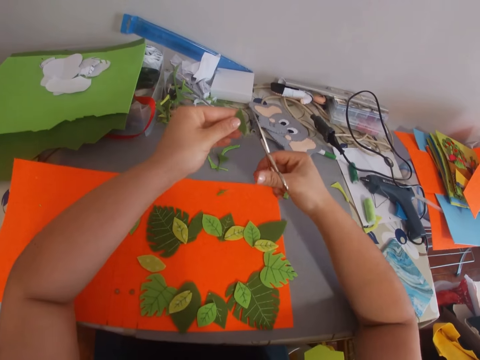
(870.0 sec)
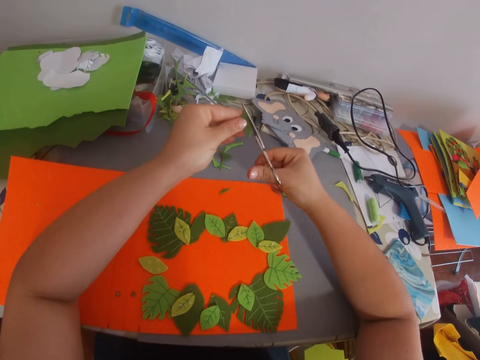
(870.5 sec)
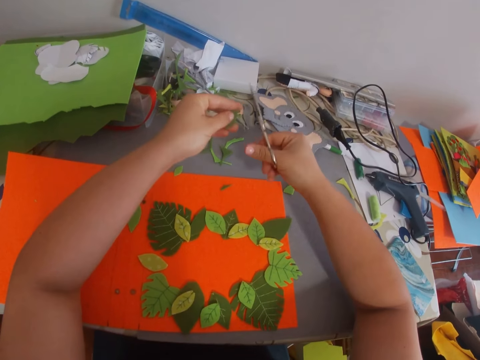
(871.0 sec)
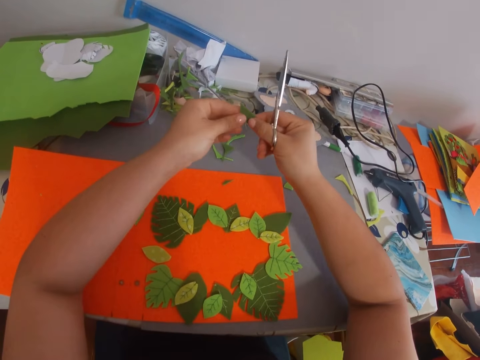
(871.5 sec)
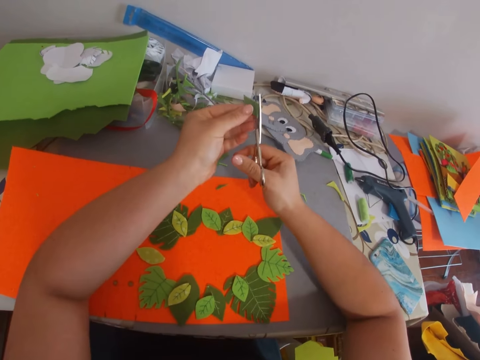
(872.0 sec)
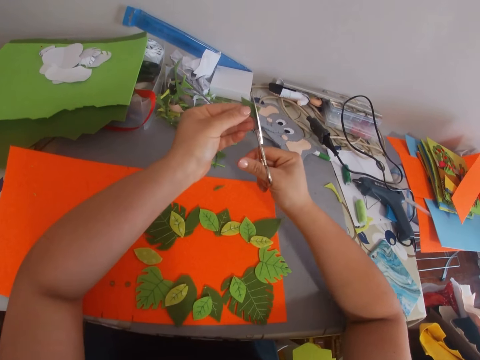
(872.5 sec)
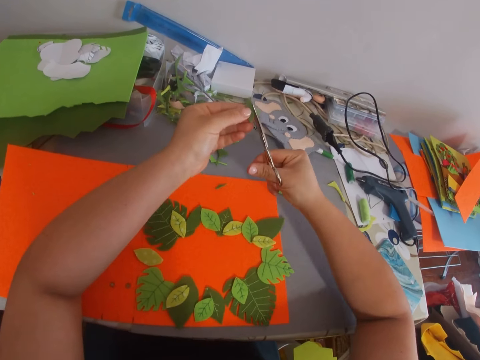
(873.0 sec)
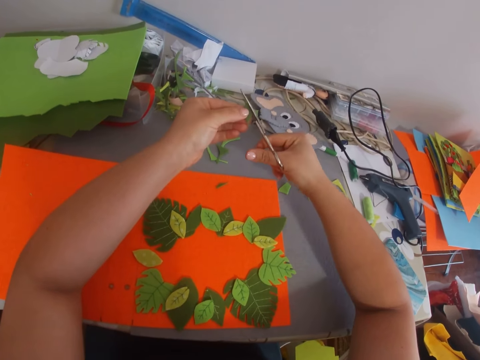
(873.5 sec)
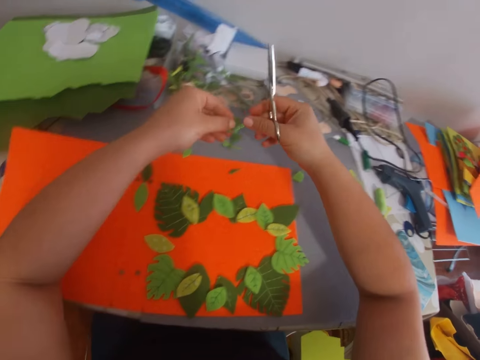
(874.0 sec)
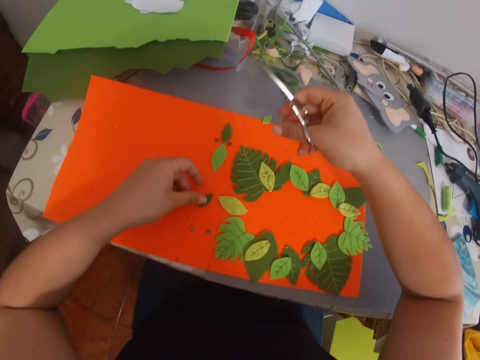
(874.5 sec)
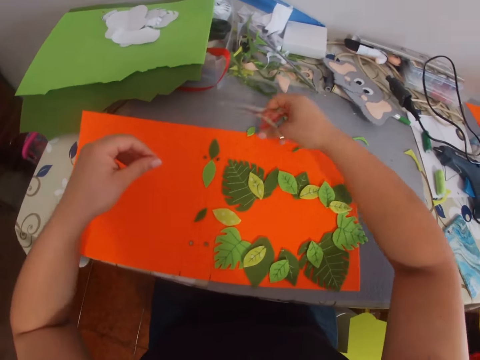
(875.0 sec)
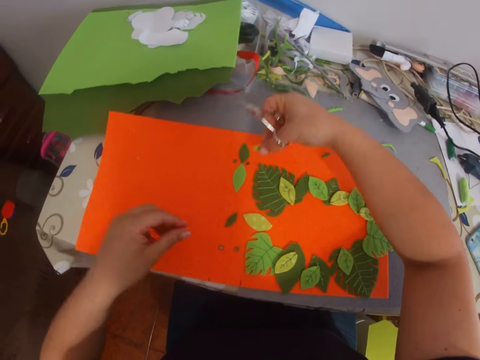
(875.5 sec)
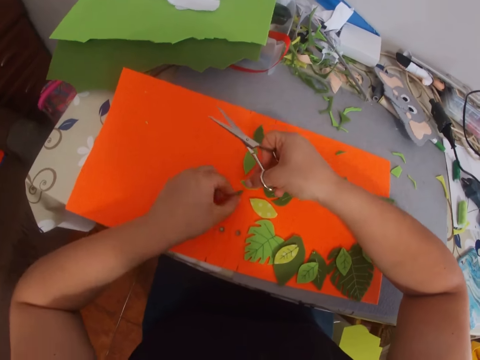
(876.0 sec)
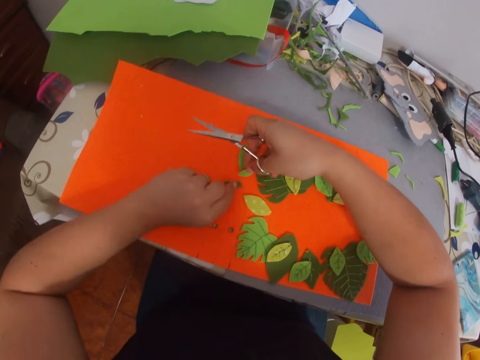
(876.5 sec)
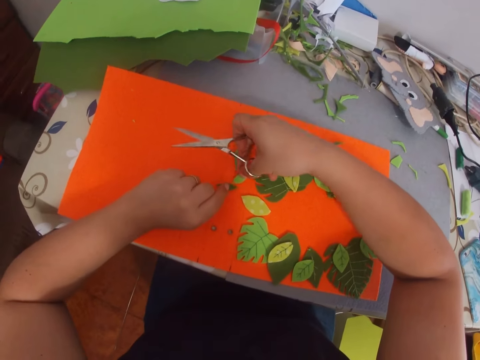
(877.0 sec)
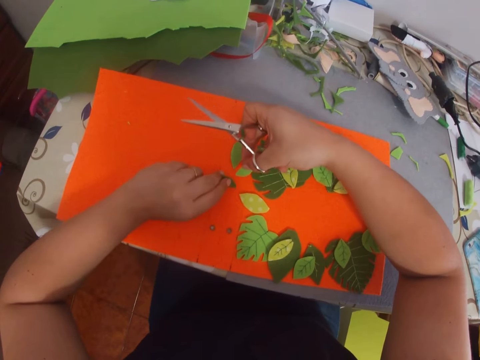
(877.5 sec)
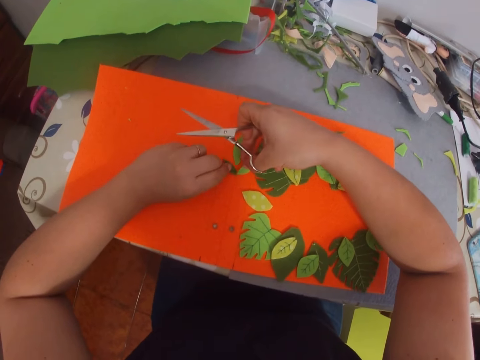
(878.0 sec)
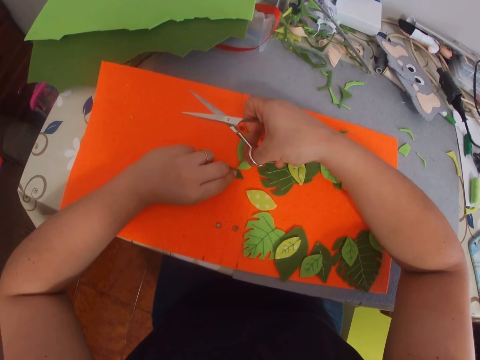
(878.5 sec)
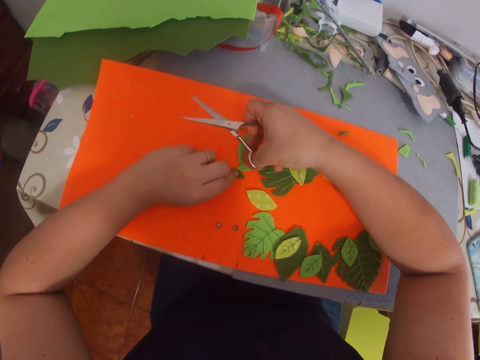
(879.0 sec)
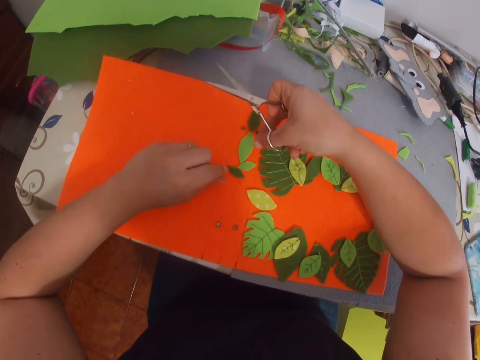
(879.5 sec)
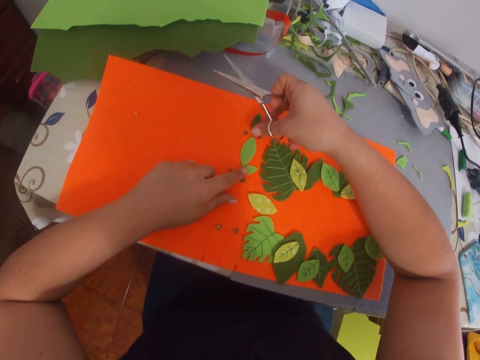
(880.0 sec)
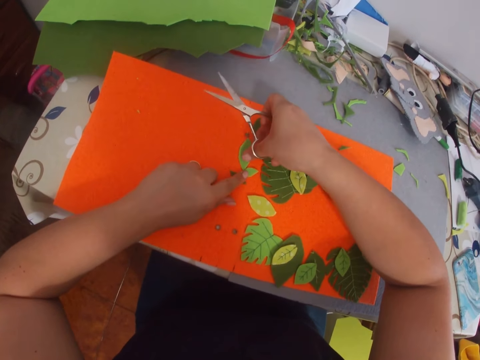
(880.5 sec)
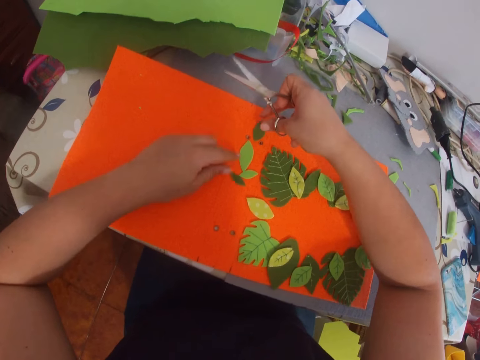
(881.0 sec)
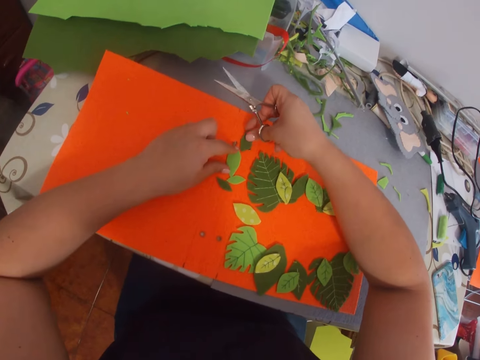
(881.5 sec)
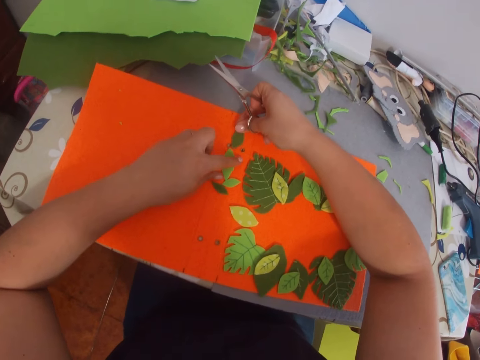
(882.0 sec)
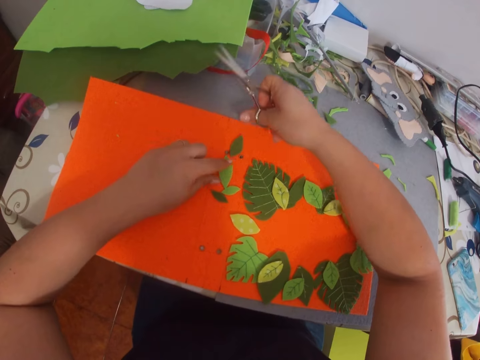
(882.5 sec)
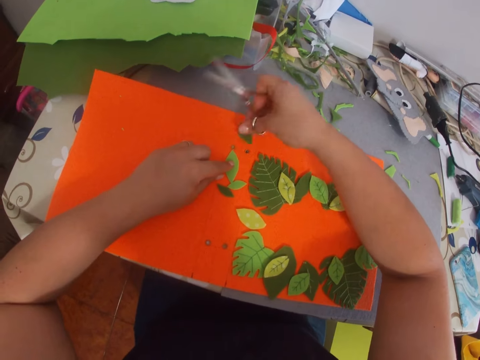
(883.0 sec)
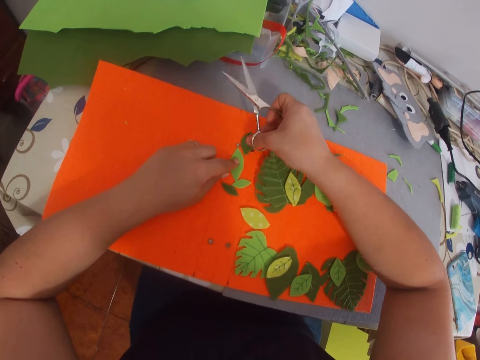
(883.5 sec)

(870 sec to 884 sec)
The camera wearer trims the manila paper. They form craft work on the manila paper. They arrange craft work on the manila paper.

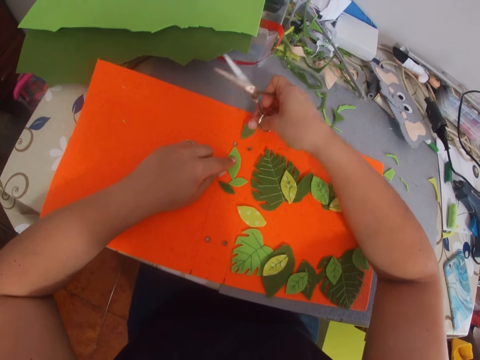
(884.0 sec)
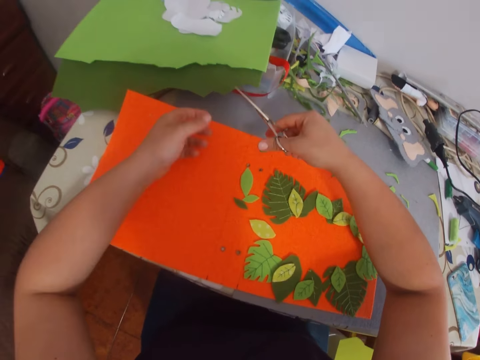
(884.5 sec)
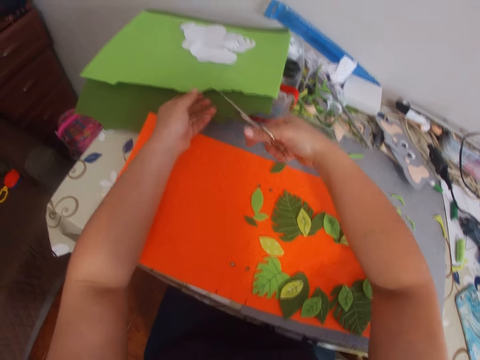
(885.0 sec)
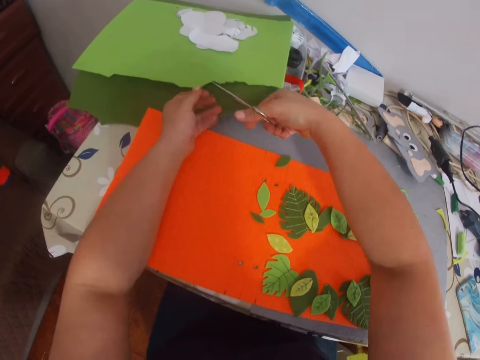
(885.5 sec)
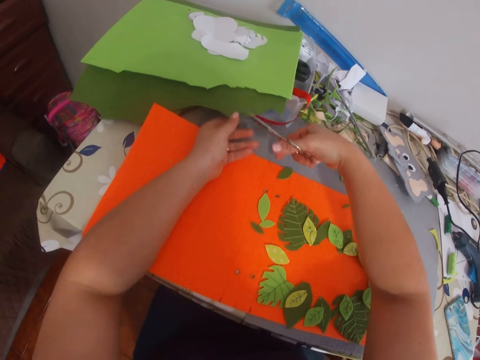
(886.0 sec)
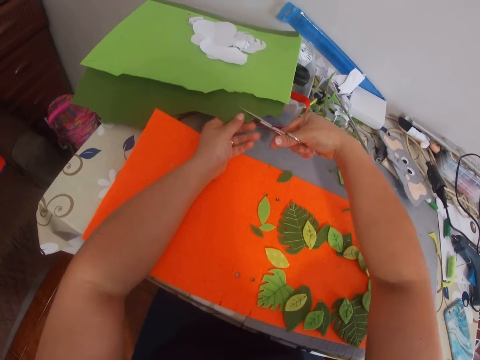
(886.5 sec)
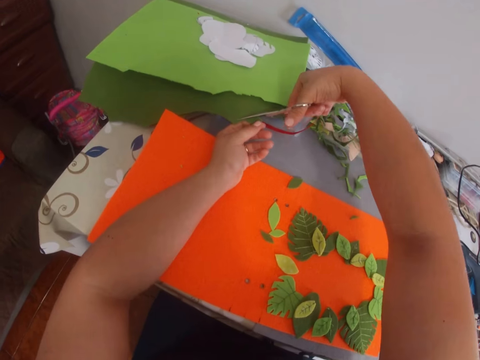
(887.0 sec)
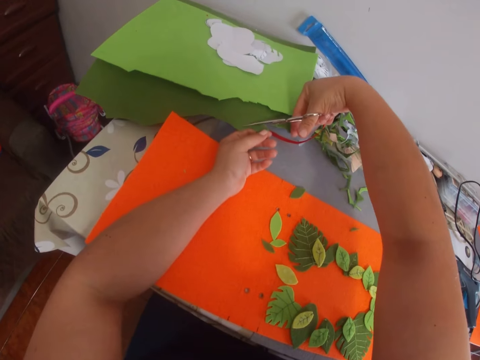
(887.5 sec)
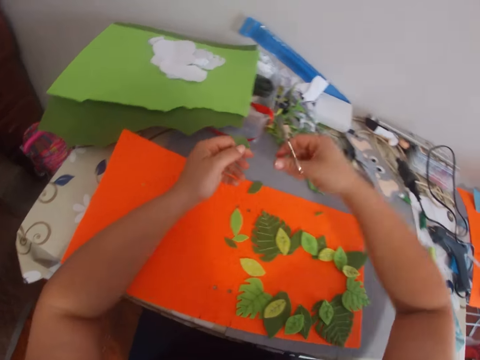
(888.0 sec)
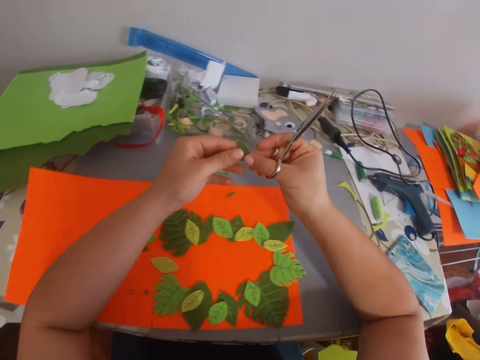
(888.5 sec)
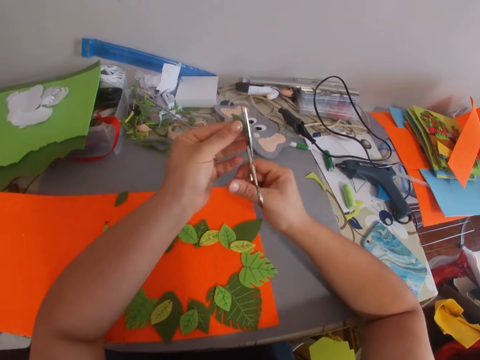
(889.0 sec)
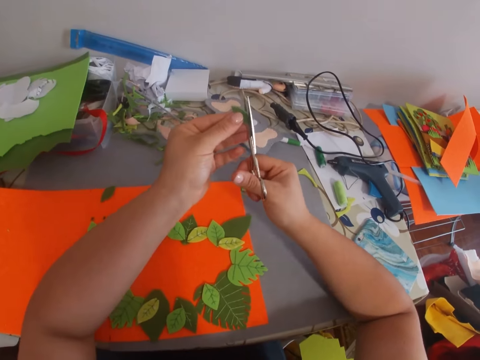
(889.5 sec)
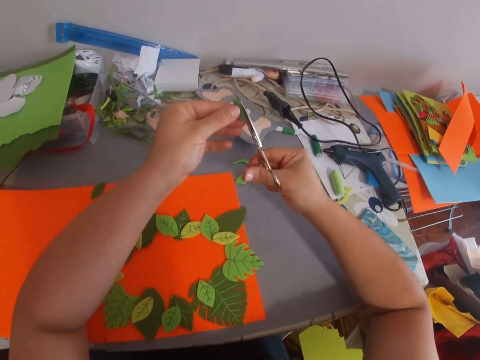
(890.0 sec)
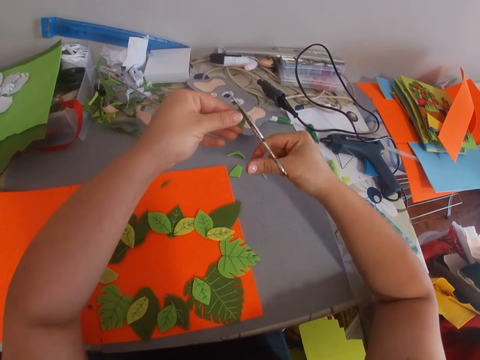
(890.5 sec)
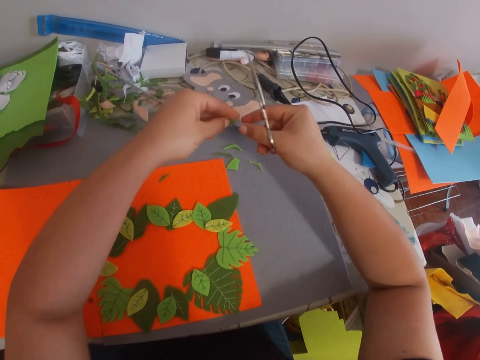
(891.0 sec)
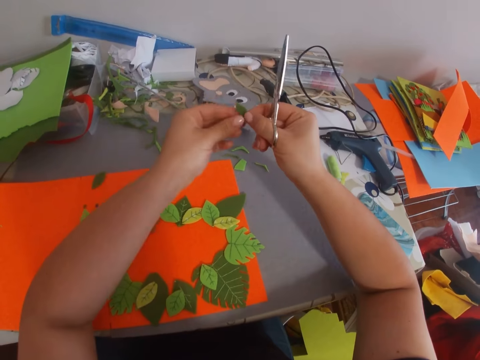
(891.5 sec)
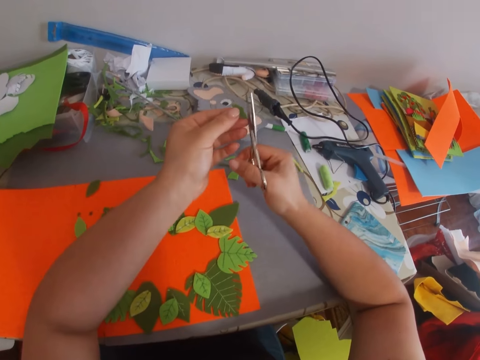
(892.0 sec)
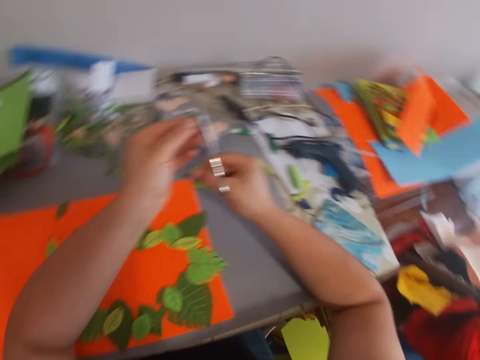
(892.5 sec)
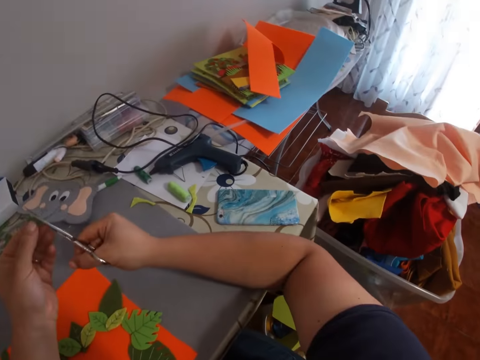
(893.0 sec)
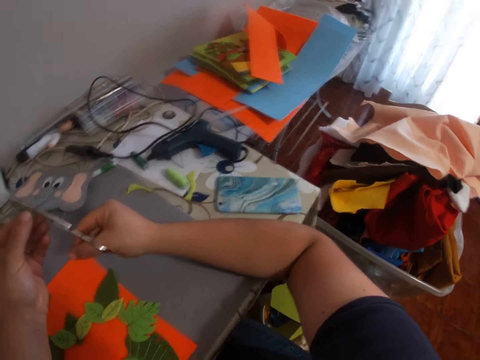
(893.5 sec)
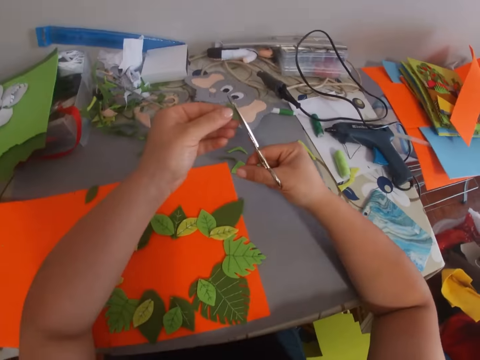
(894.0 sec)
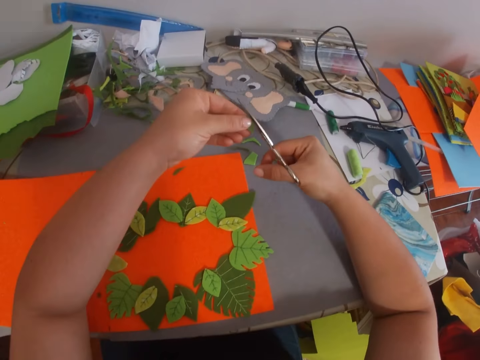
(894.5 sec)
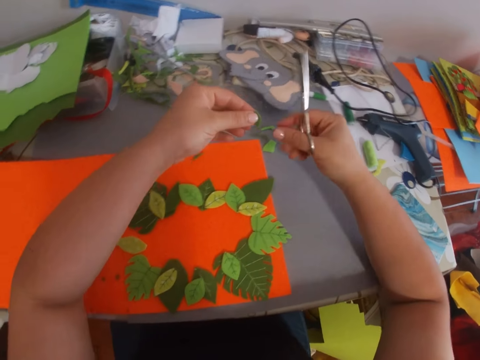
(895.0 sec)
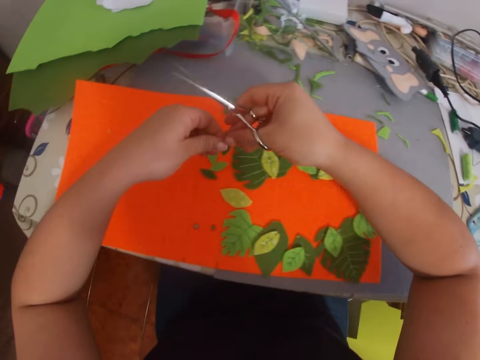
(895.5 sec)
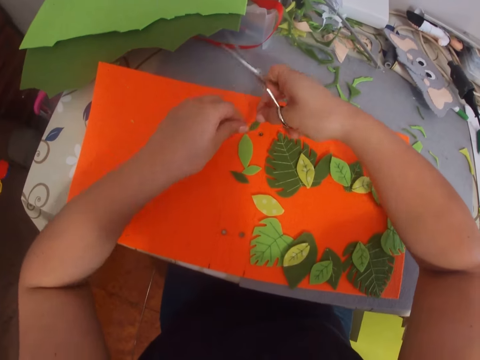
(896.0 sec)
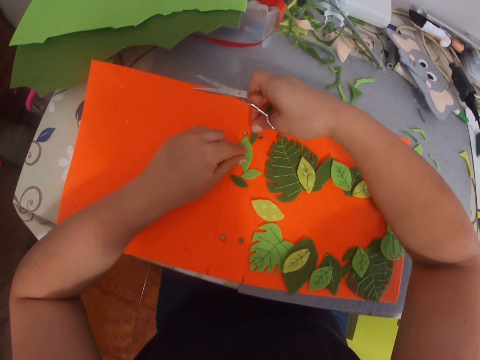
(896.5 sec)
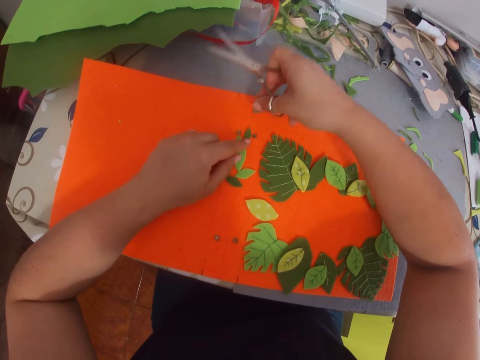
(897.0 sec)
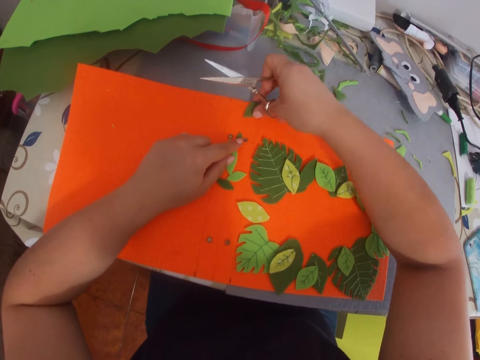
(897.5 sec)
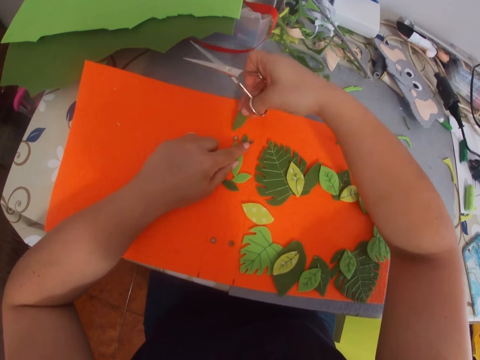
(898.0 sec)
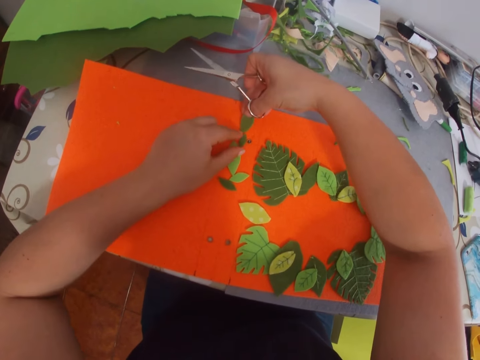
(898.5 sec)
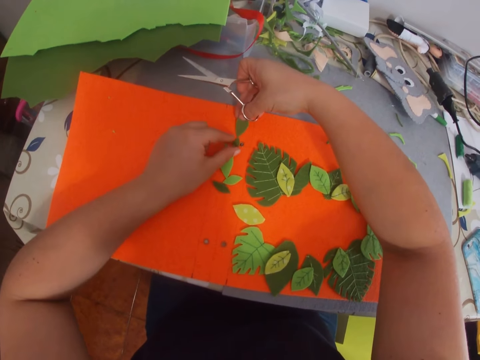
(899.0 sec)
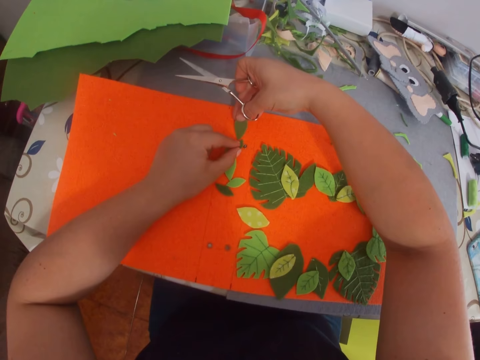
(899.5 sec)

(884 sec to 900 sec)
The camera wearer cuts the manila paper. They trim the manila paper. They look aside. They form craft work on the manila paper. They arrange the papers.
